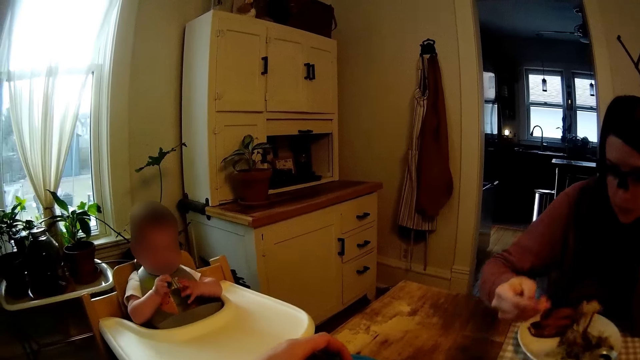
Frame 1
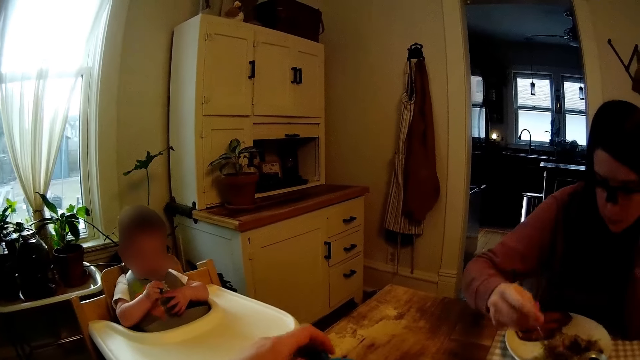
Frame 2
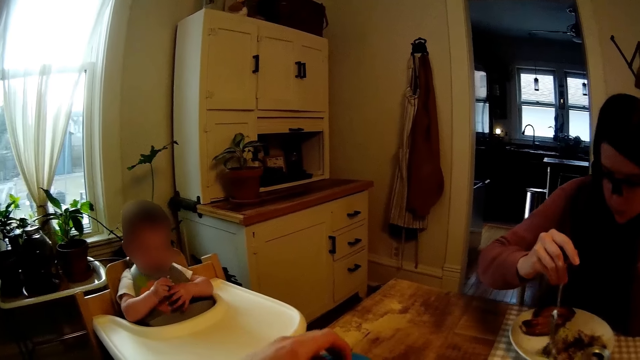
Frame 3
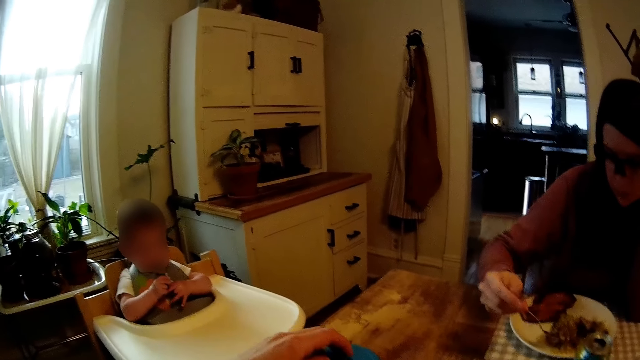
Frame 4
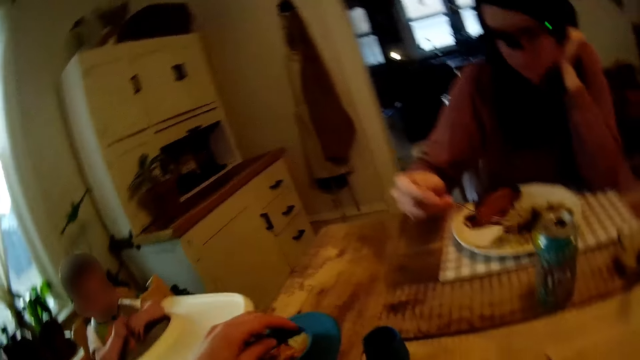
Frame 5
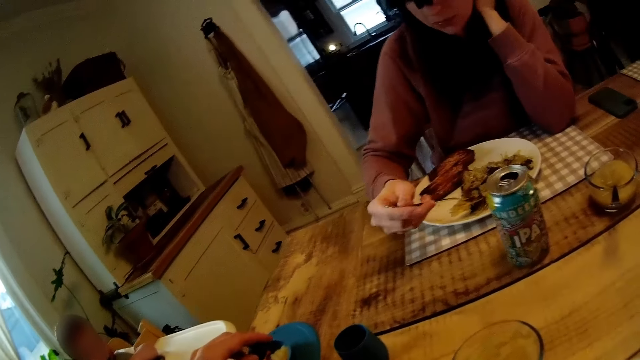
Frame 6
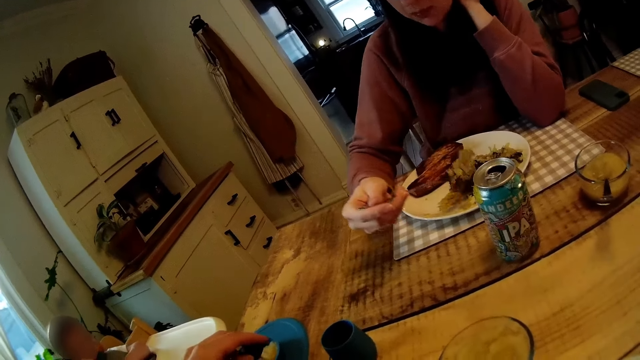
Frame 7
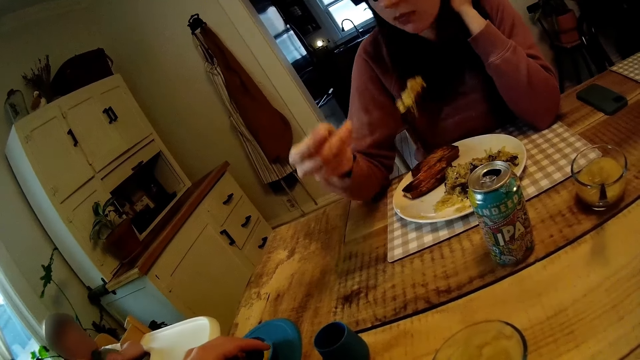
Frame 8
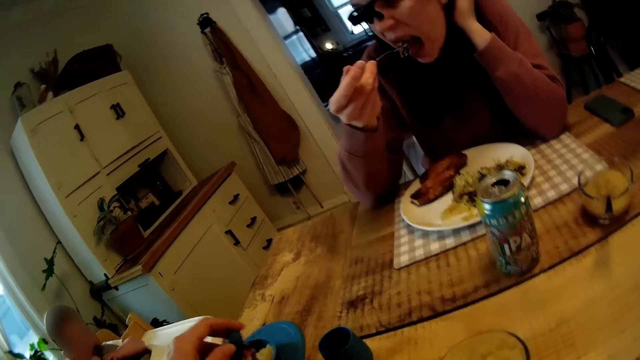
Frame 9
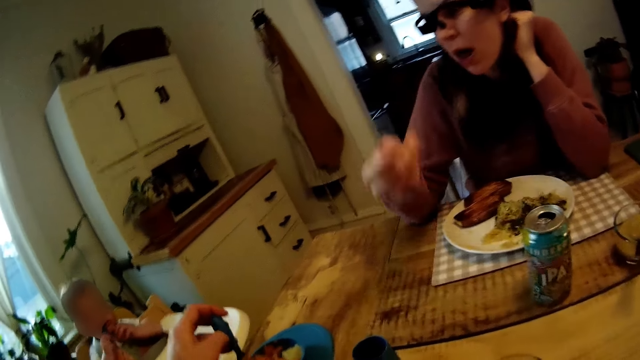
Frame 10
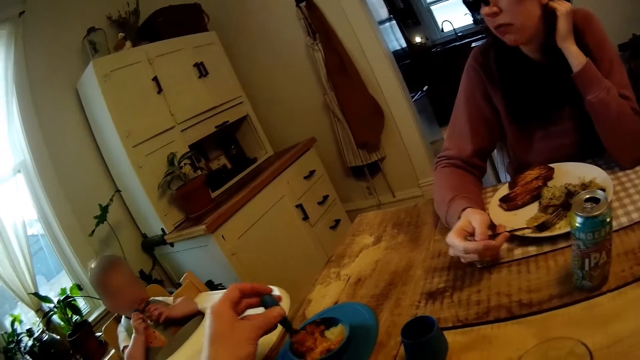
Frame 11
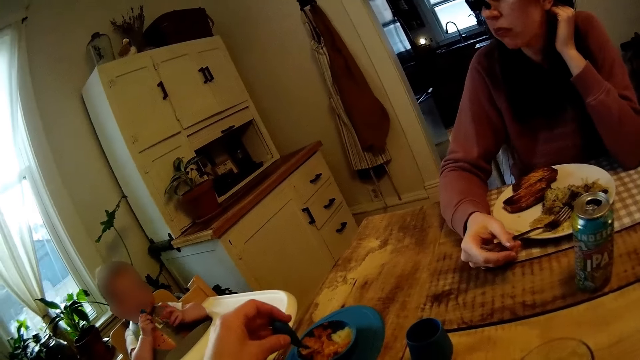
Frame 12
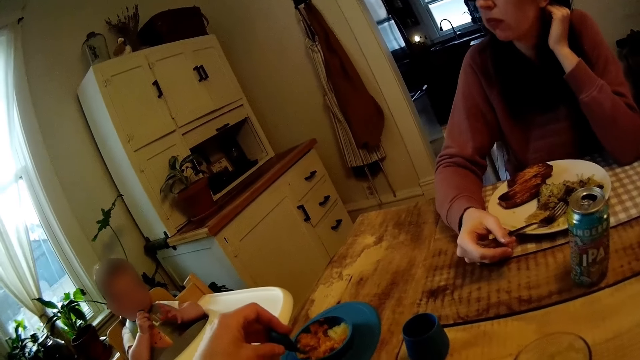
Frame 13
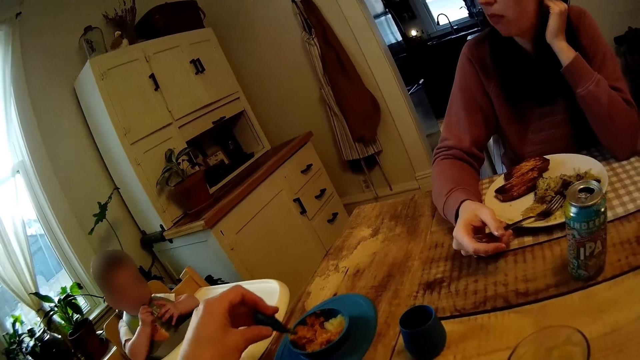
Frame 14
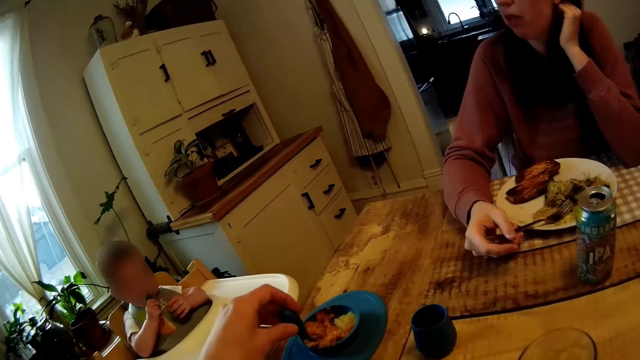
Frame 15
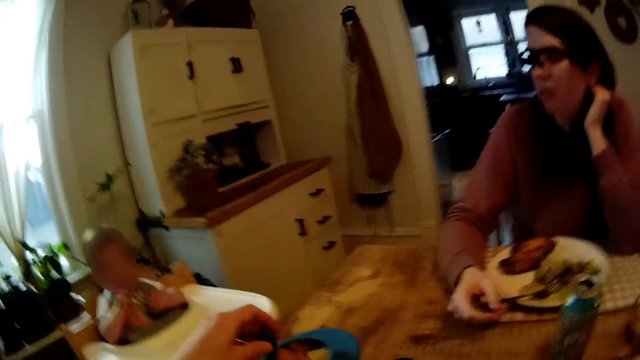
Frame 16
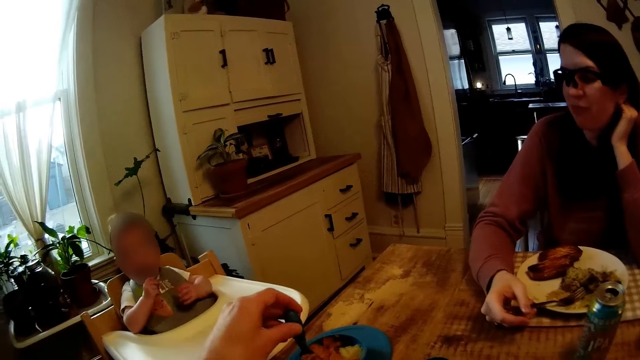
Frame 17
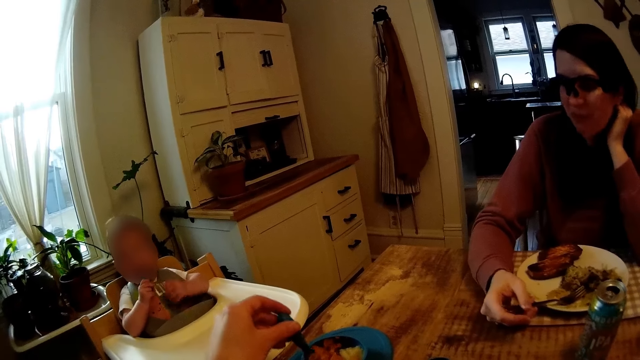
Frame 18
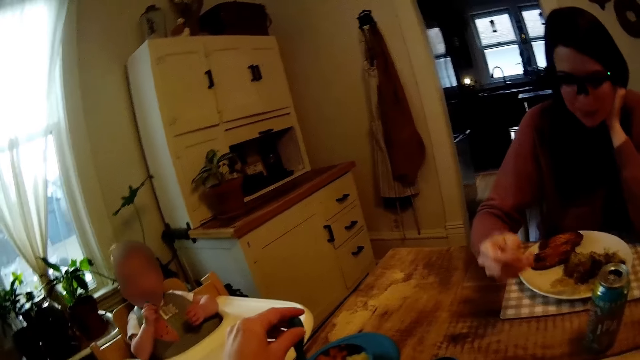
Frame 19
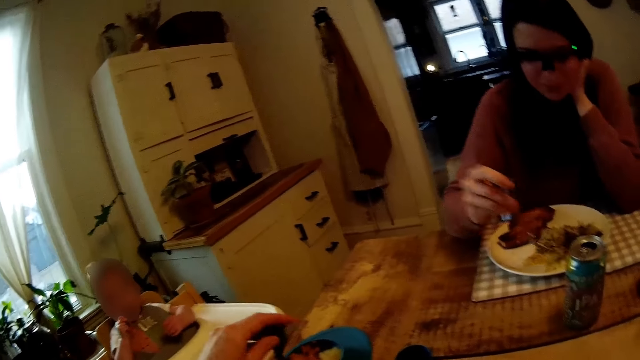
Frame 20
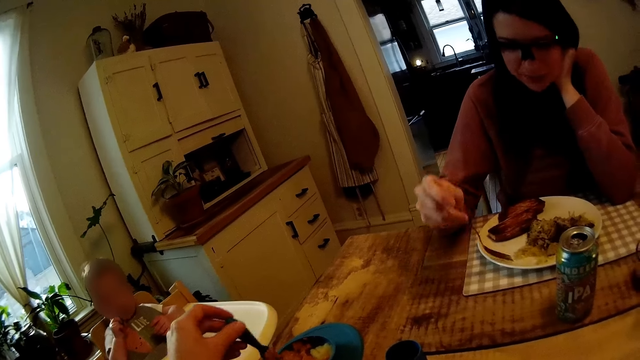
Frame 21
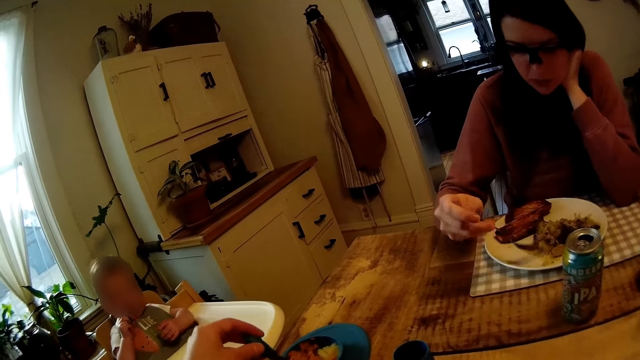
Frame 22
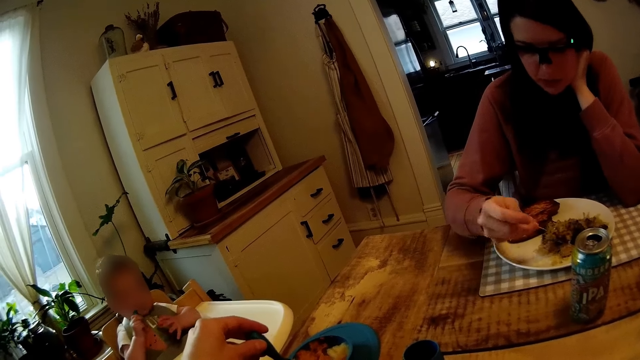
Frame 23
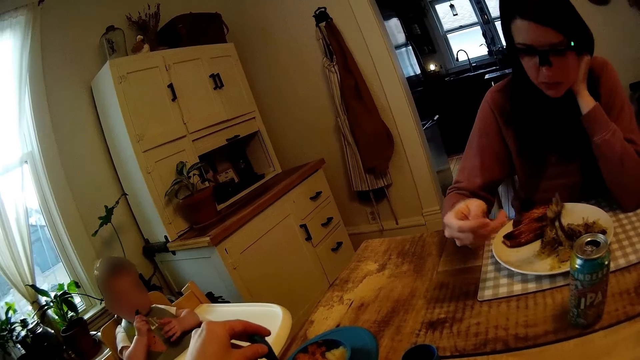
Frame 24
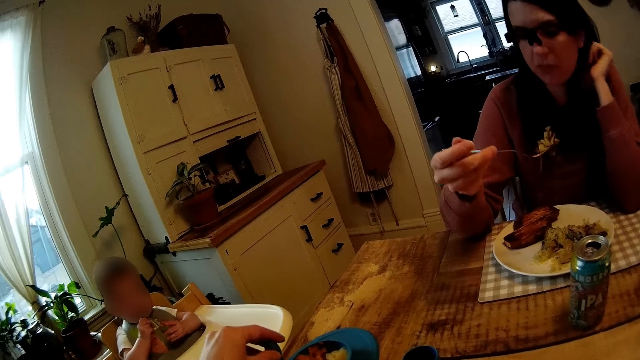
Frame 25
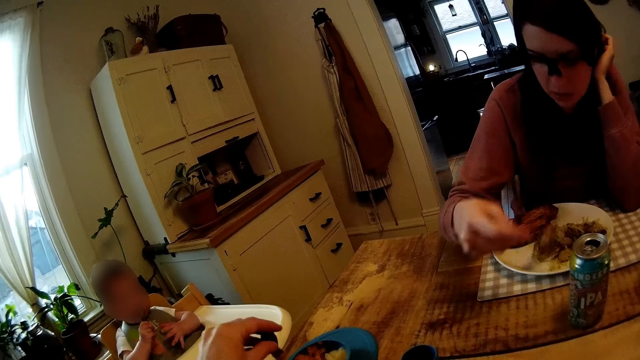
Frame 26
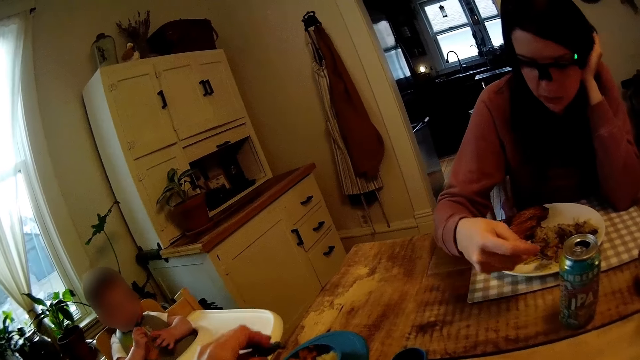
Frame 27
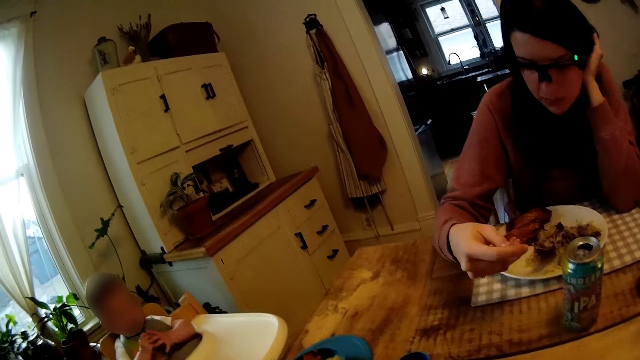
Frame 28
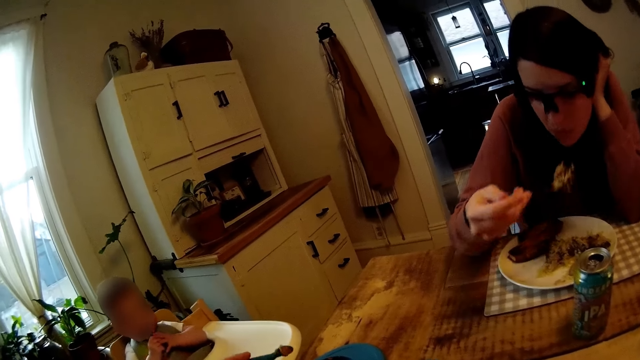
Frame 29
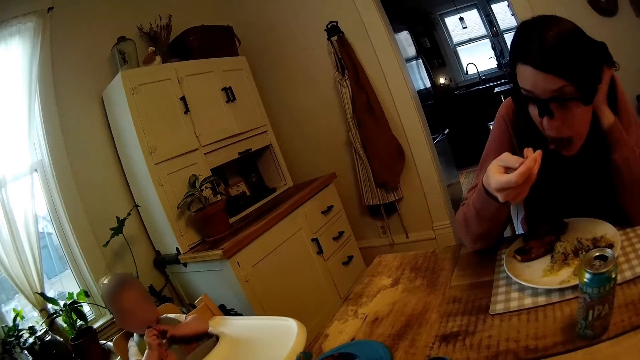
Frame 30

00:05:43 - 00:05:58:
The camera wearer holds the baby's feeding spoon in the plate with his left hand. The woman eats with the fork. The camera wearer touches the spoon. The woman eats with the fork. The woman converses with the camera wearer.

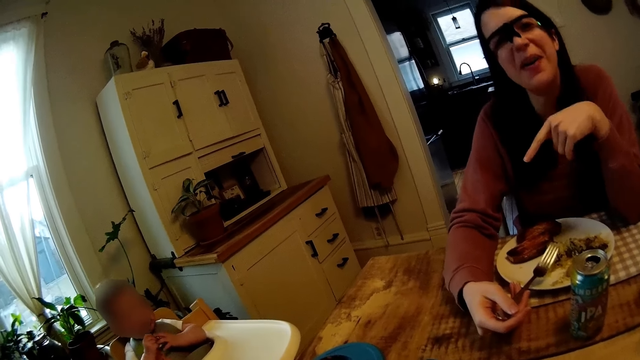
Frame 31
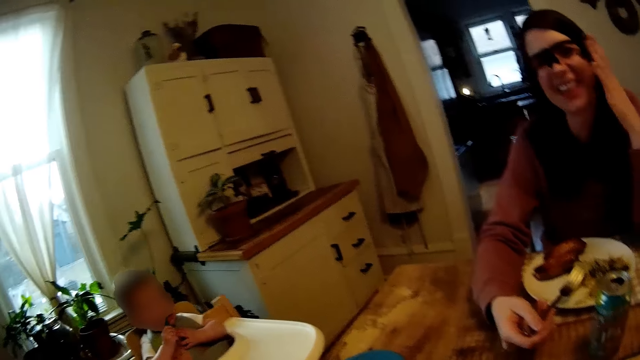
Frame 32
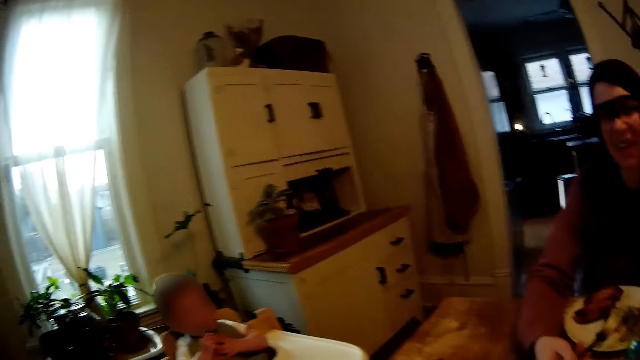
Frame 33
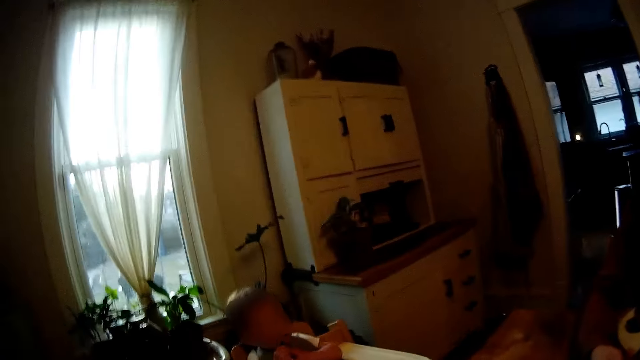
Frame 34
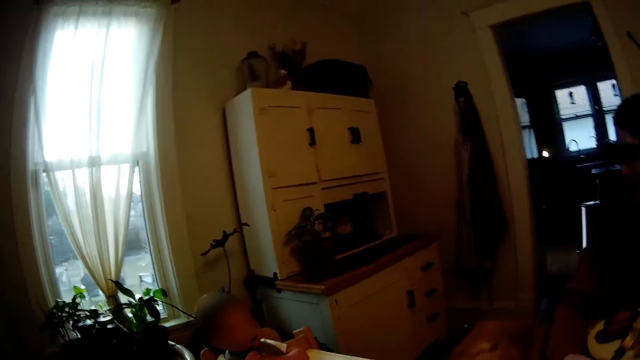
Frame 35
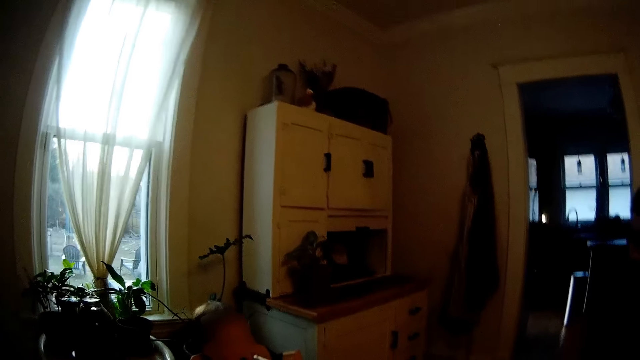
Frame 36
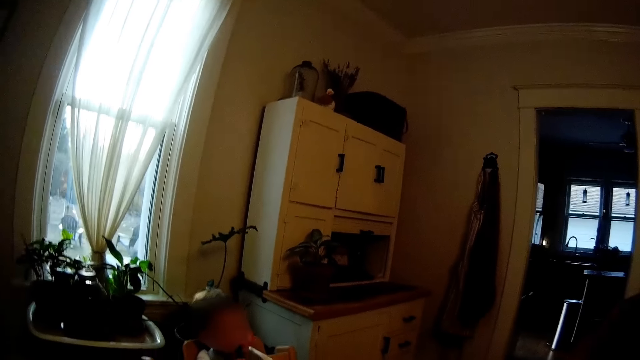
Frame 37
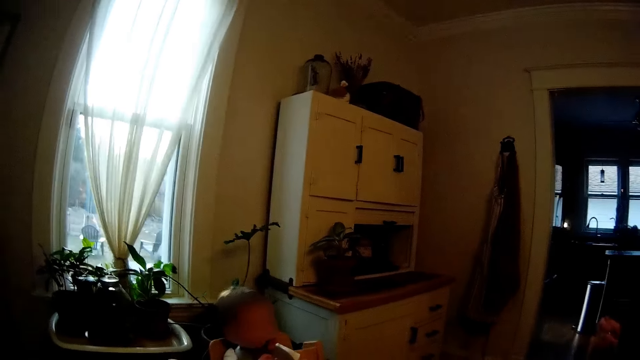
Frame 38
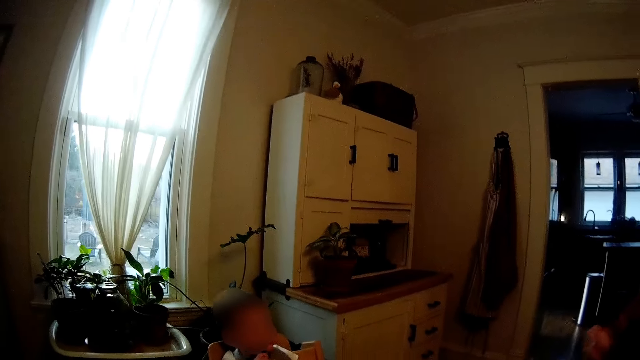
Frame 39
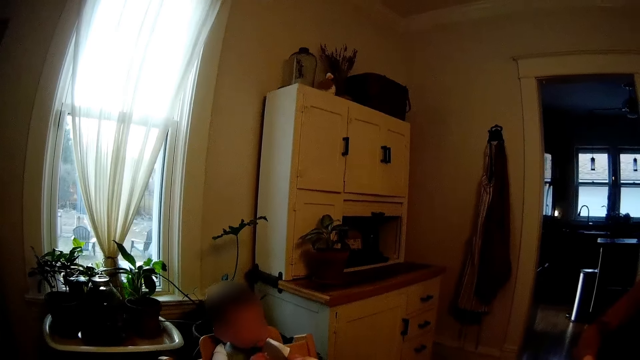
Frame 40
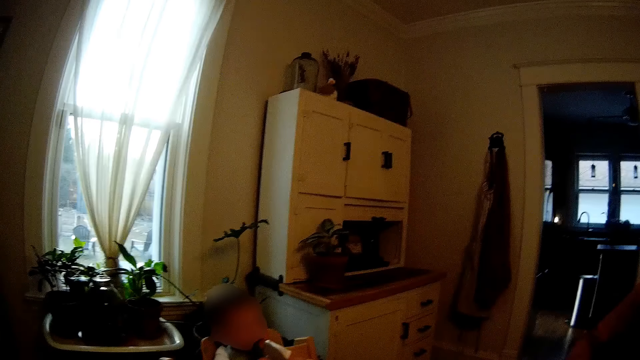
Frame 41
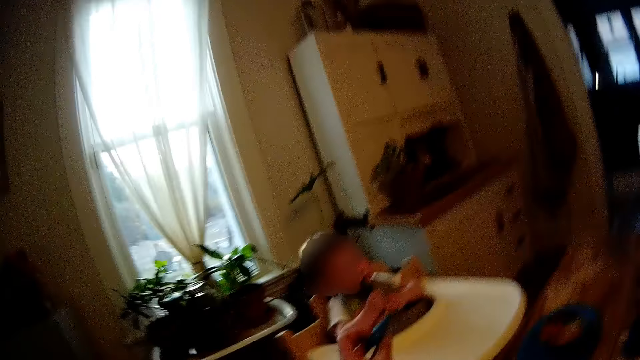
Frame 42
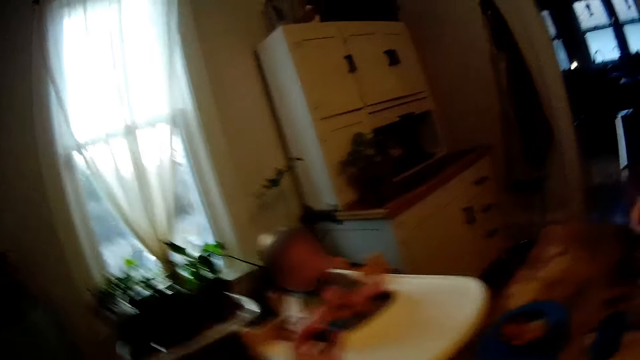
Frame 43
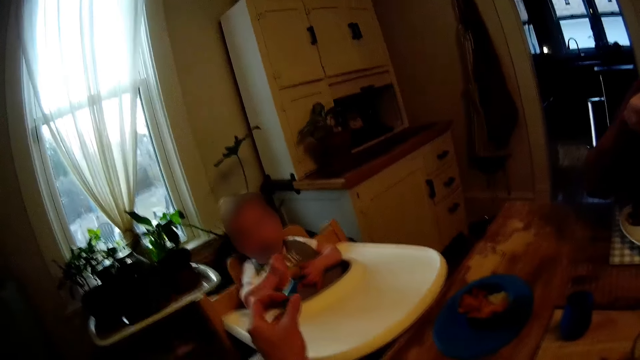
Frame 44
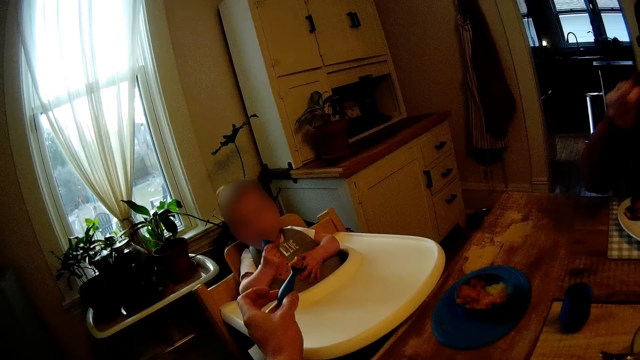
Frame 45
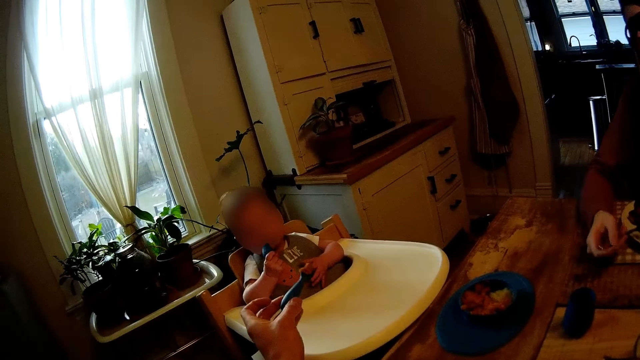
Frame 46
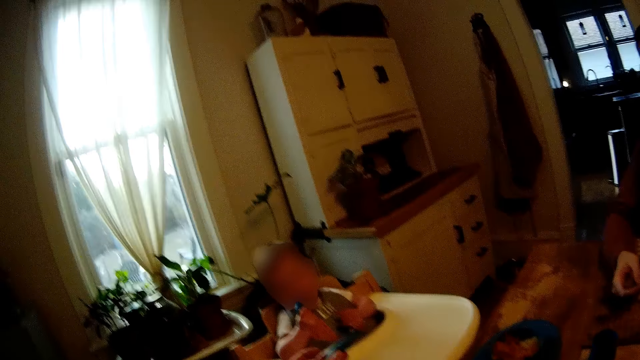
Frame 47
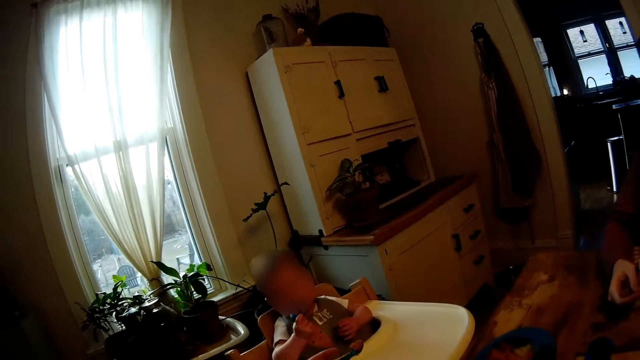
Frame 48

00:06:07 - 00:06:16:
The camera wearer stretches the baby feeding spoon towards the child.
